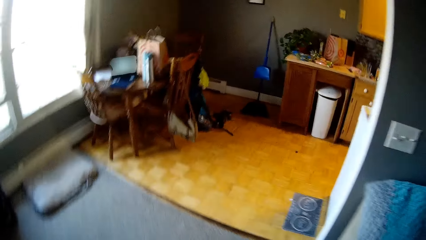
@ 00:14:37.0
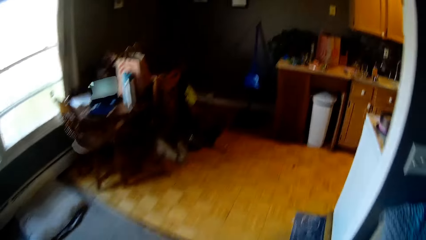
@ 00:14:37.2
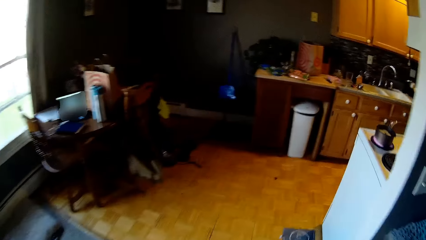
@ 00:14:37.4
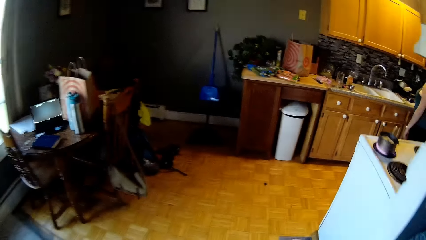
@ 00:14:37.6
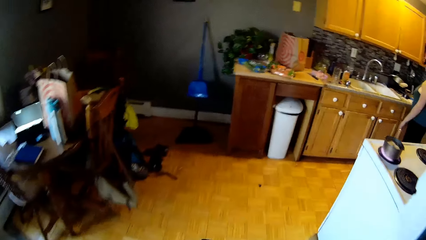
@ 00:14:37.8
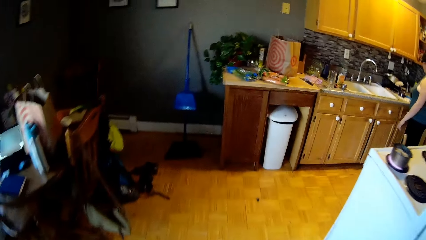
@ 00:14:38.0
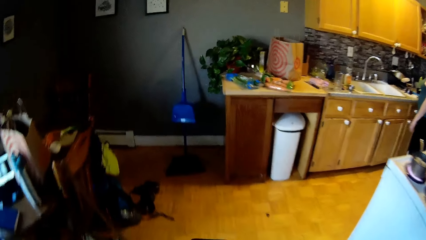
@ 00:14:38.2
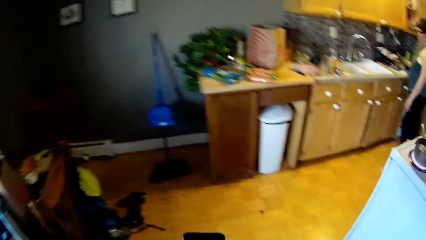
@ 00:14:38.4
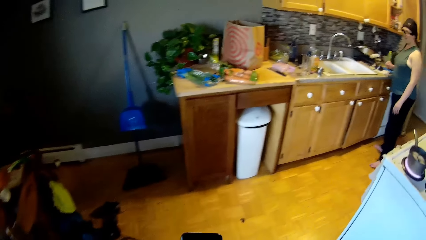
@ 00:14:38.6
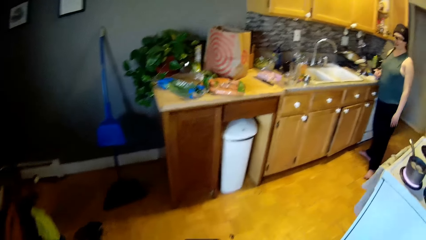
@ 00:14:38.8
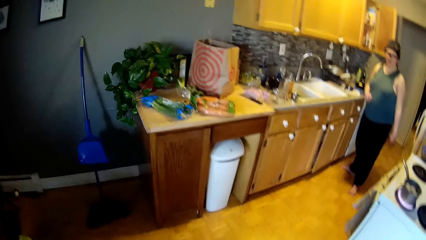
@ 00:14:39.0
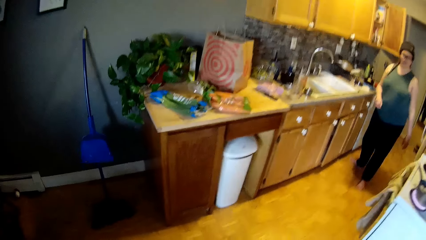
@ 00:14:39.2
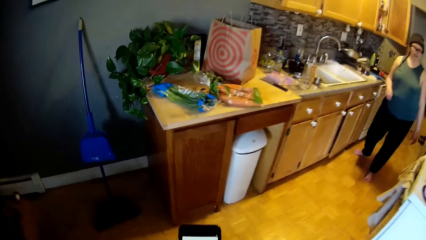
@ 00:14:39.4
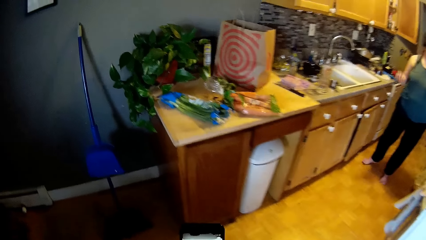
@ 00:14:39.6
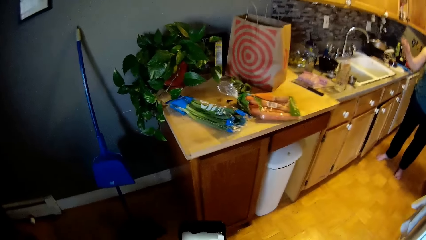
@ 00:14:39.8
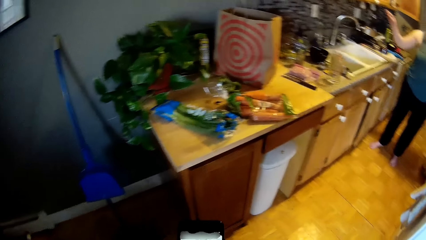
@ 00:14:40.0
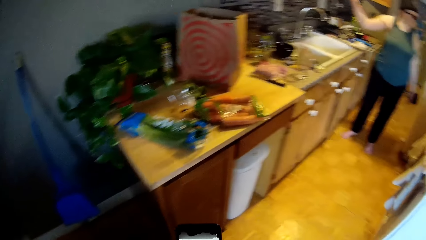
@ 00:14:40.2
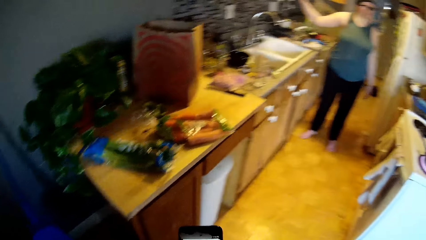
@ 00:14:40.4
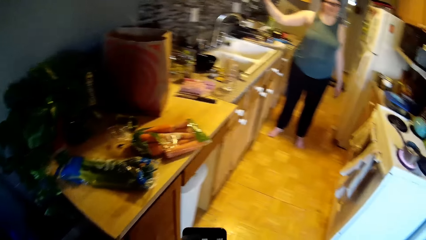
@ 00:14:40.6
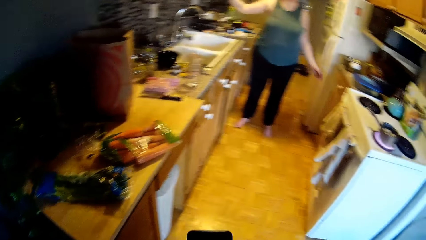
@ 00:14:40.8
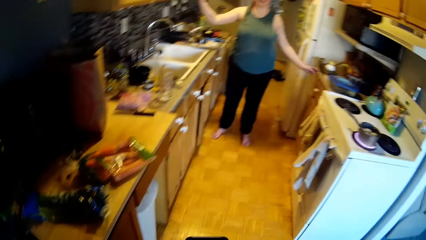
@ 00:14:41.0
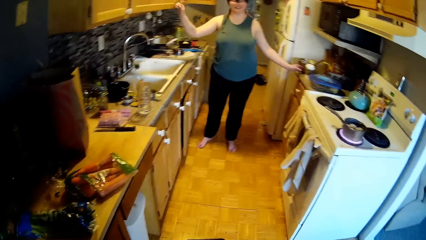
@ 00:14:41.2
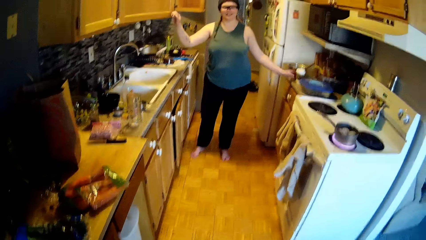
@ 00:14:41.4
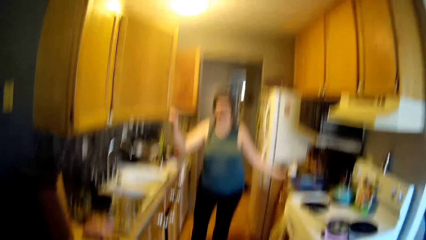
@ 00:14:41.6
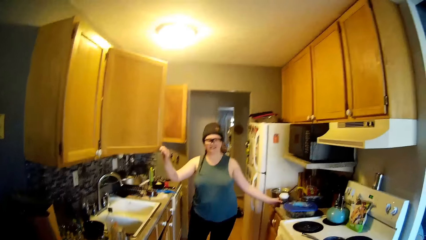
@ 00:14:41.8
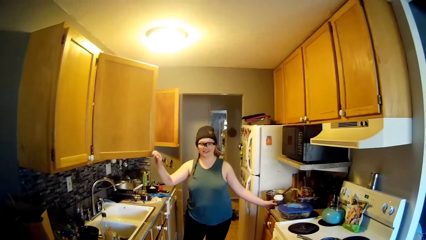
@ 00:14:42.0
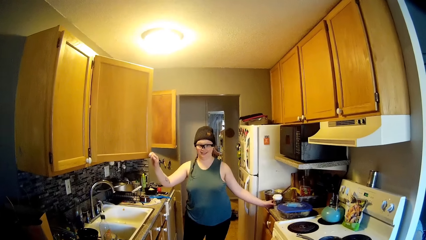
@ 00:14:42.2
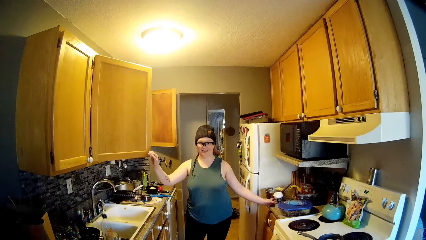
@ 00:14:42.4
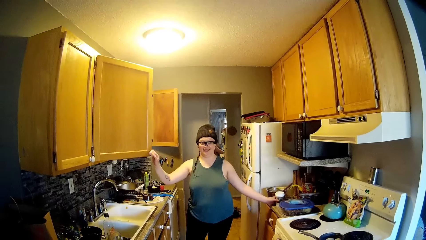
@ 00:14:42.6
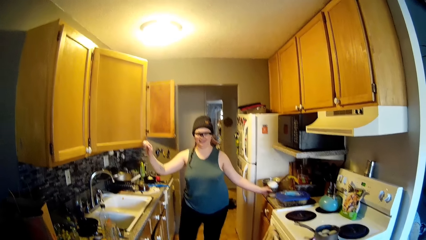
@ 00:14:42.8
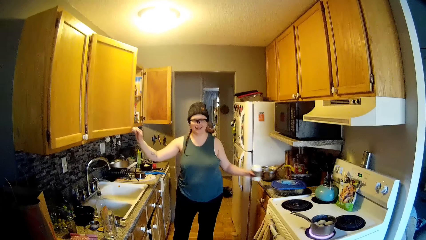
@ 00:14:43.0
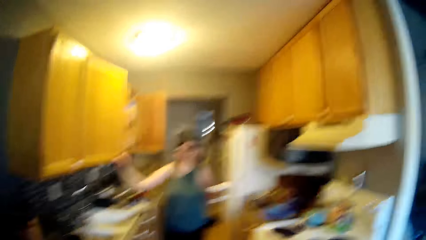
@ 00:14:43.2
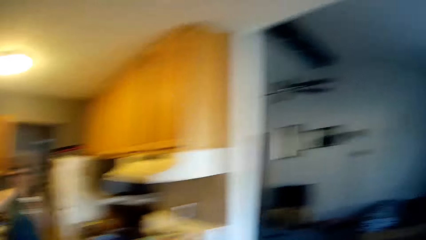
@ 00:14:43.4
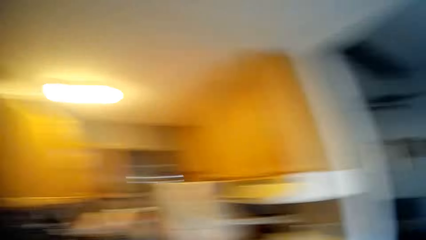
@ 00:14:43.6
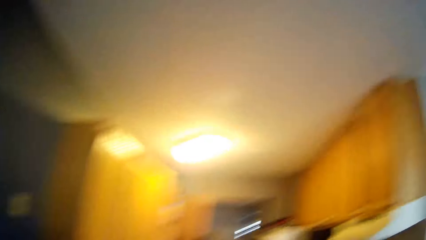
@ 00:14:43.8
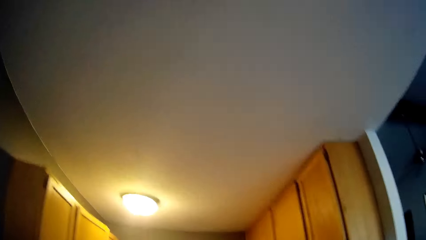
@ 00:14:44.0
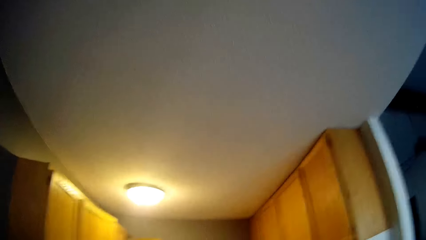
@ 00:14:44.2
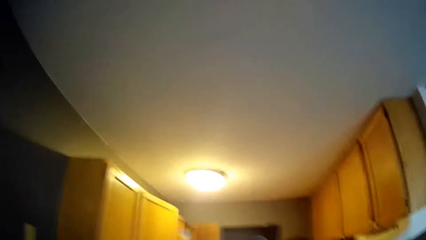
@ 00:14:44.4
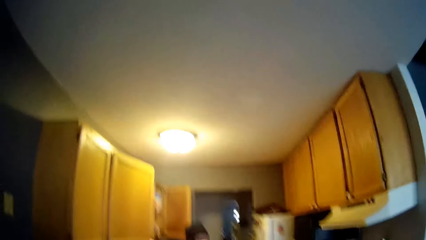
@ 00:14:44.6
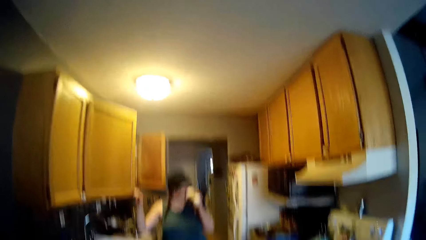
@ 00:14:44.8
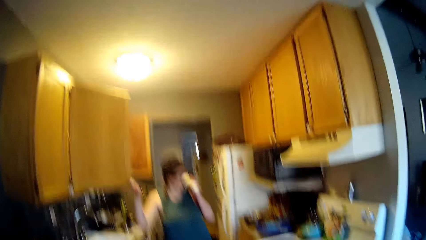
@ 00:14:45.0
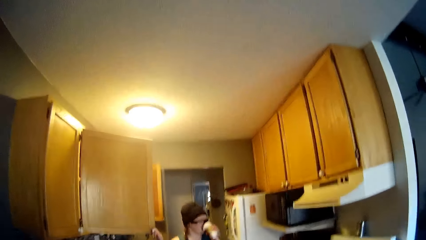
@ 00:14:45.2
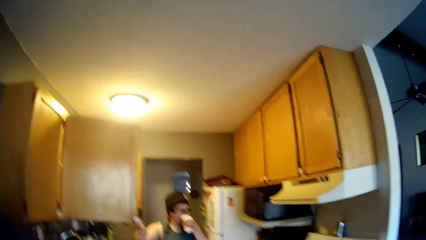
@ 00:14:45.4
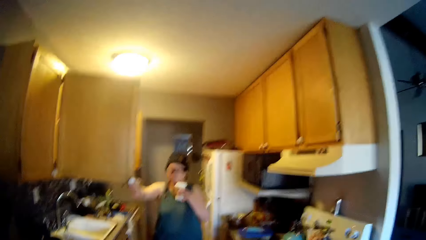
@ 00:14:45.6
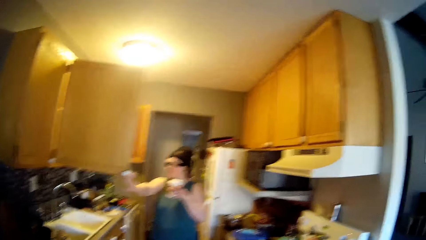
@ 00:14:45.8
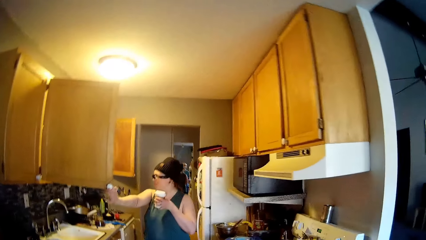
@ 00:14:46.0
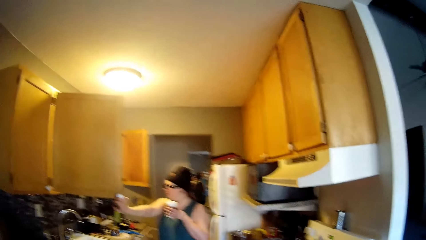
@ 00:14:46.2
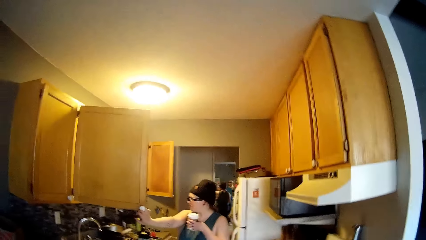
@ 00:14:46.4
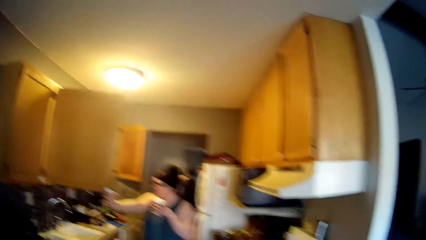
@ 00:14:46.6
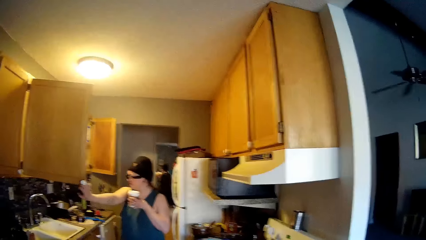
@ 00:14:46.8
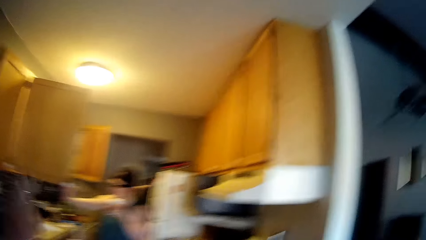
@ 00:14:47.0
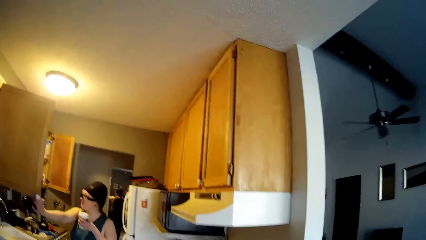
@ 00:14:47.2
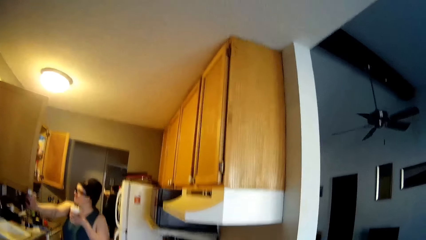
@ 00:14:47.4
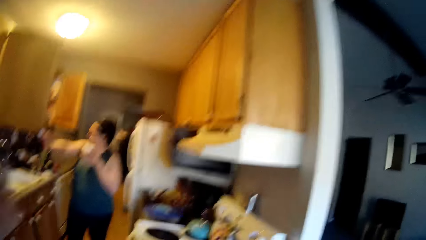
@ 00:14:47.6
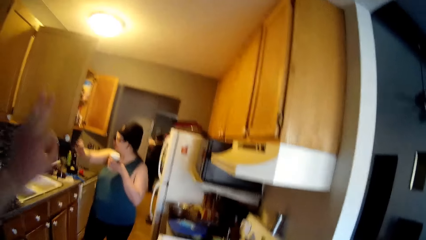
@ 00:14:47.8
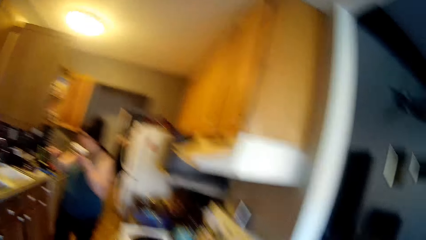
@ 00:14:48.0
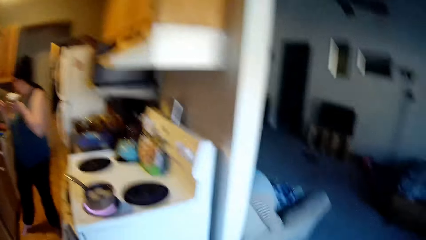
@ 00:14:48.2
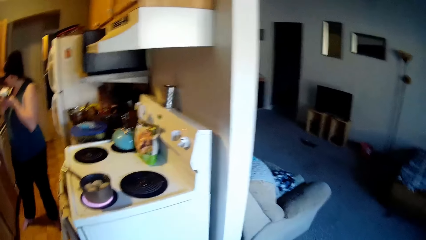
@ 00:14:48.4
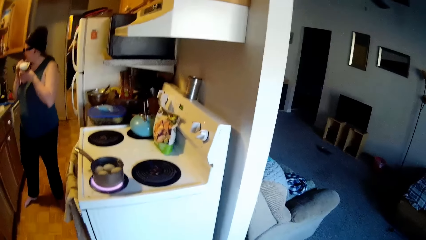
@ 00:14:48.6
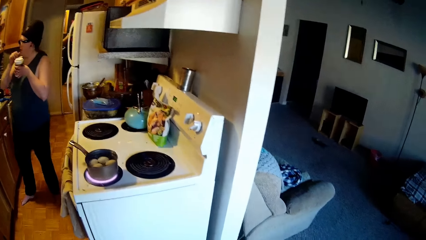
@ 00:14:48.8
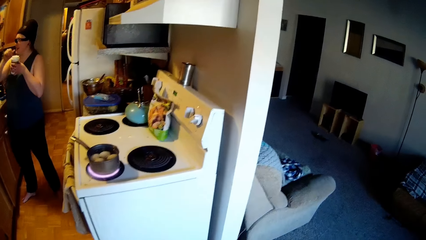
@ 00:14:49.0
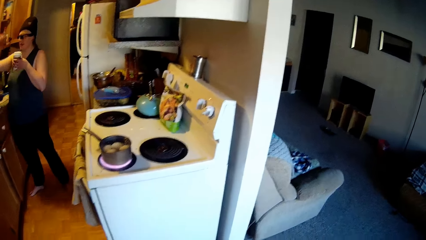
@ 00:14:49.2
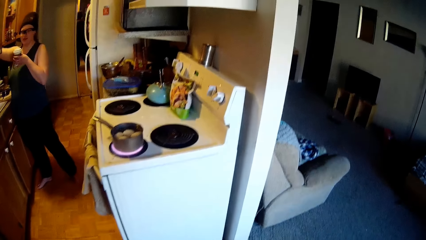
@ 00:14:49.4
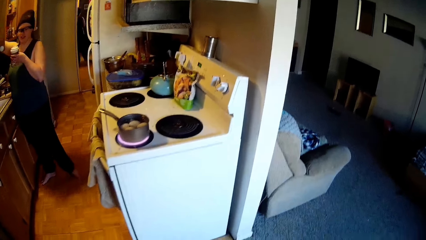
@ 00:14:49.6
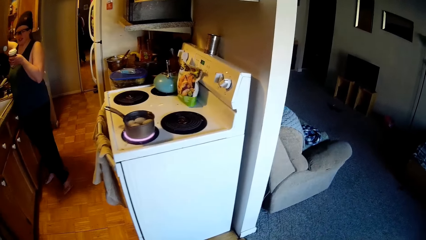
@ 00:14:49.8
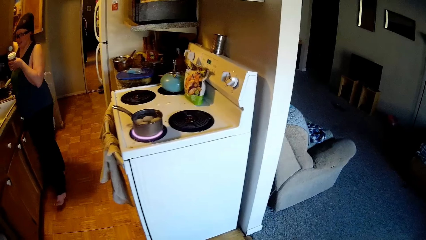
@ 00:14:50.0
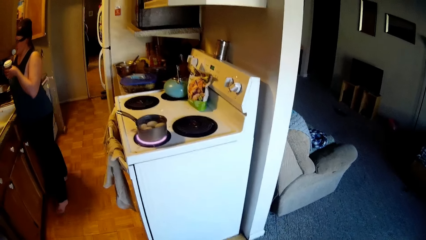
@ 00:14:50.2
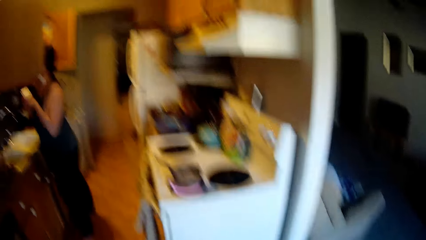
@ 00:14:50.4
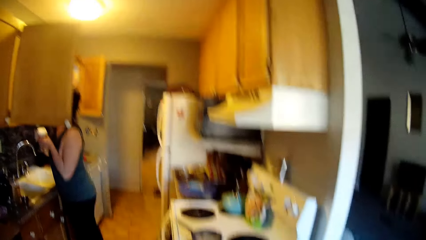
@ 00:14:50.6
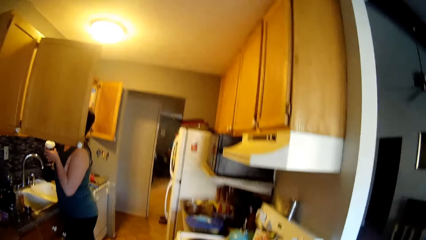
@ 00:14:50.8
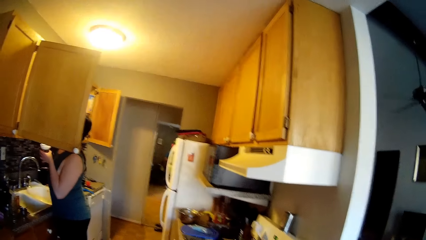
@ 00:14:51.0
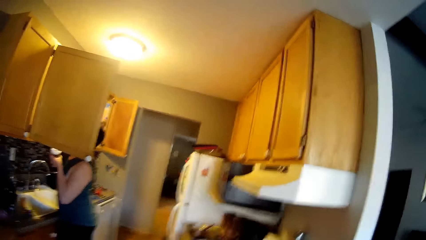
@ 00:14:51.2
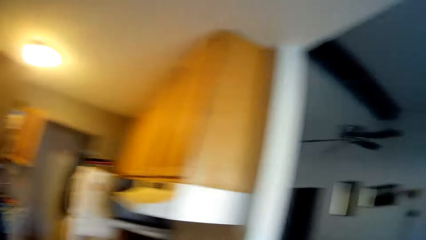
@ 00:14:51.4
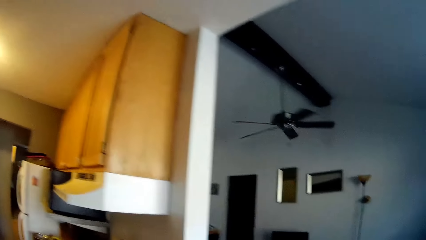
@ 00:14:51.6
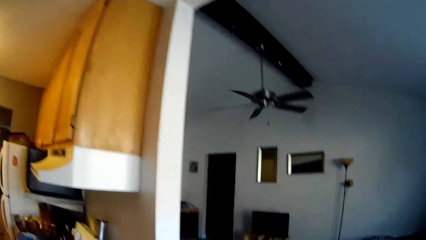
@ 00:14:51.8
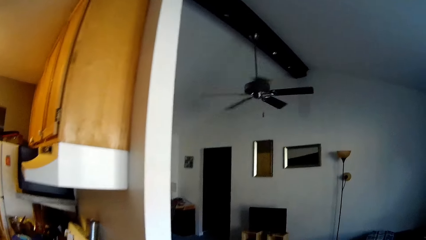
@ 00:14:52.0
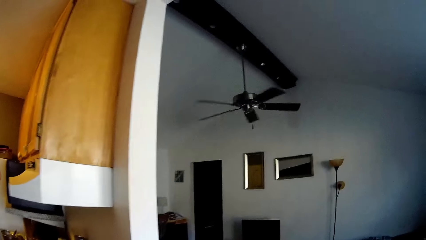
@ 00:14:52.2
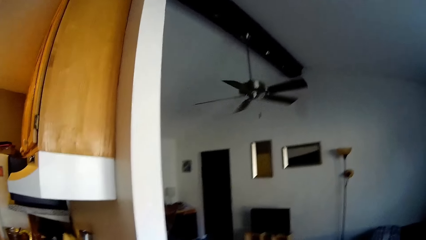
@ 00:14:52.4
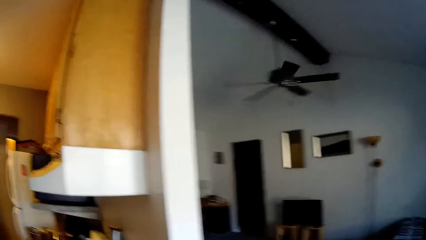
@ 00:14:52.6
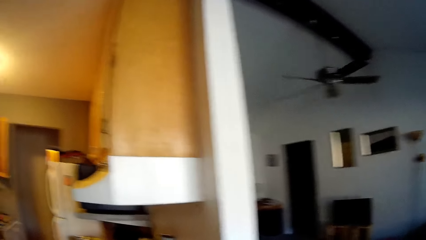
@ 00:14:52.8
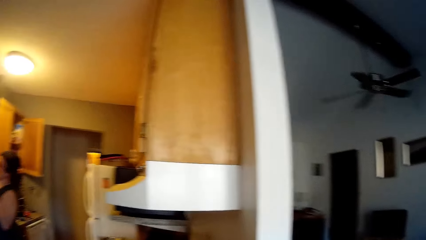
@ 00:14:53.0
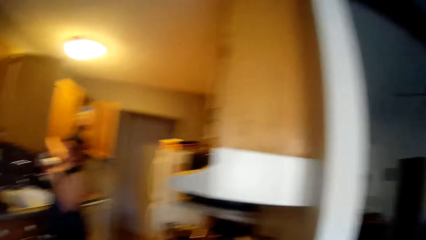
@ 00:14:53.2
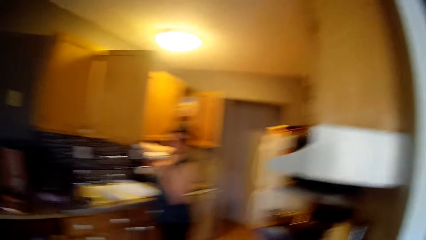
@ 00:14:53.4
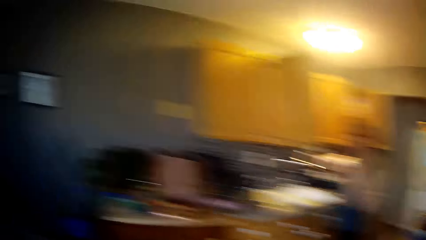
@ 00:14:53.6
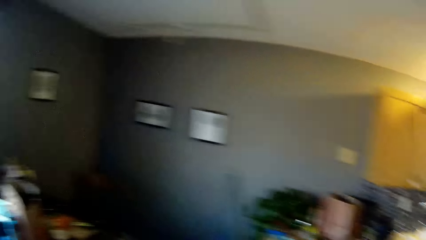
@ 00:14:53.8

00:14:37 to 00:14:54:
The camera wearer steps into the kitchen. The woman opens a kitchen cabinet with her right hand. The camera wearer interacts with the woman. The woman picks up a cup from a kitchen counter with her left hand and drinks from the cup. The woman picks up a pot from the kitchen cabinet with her right hand and reaches into the cabinet.
